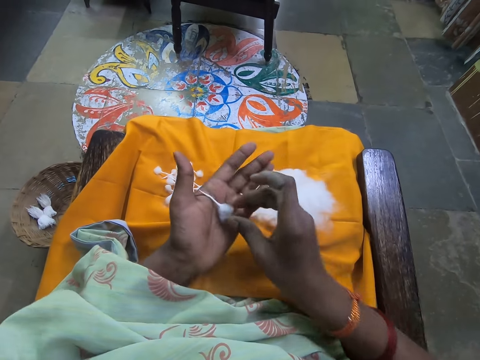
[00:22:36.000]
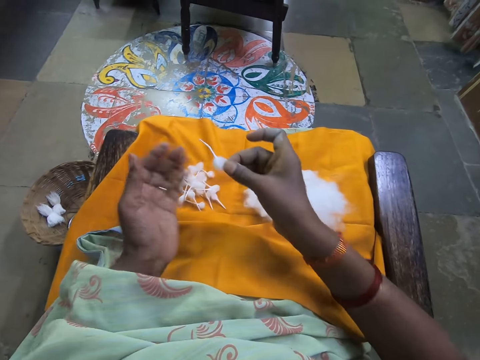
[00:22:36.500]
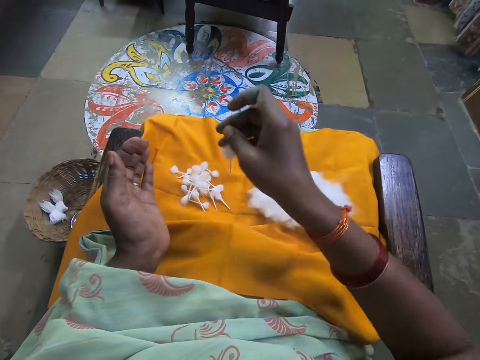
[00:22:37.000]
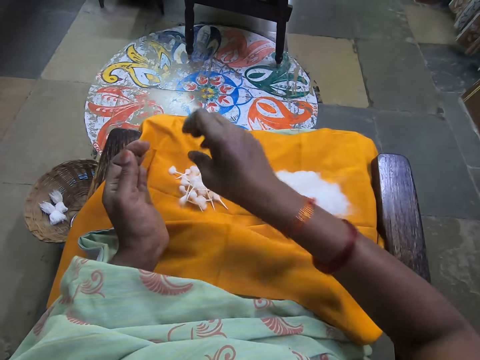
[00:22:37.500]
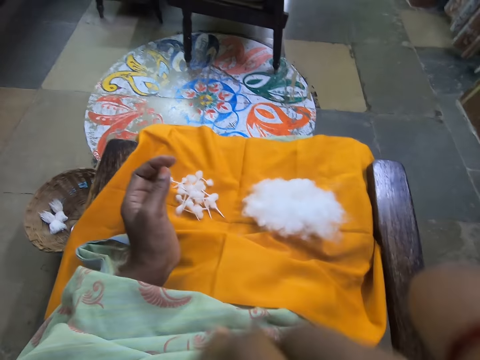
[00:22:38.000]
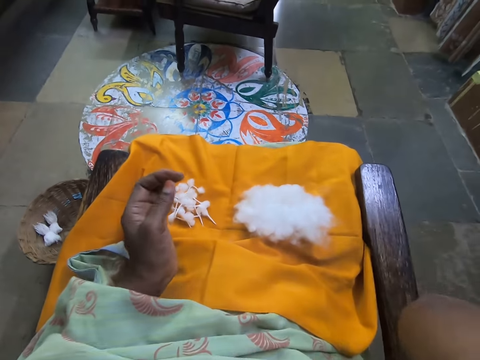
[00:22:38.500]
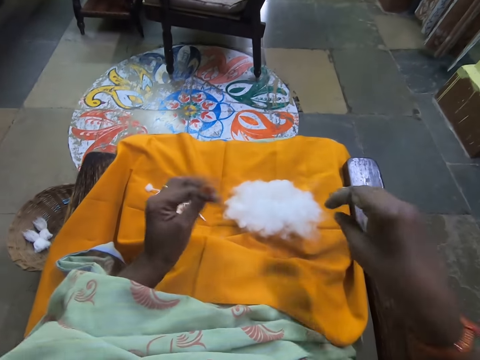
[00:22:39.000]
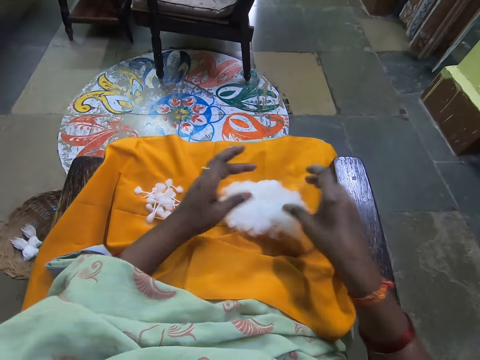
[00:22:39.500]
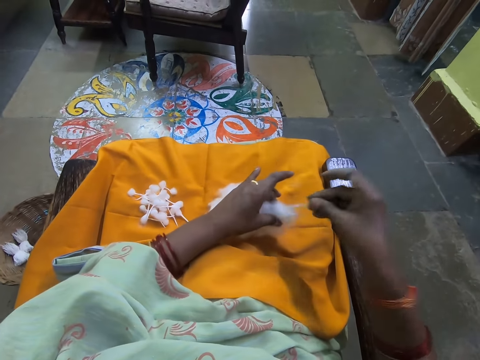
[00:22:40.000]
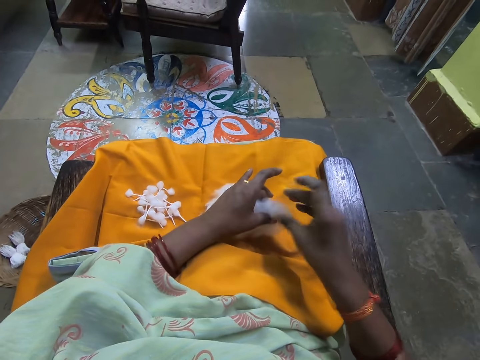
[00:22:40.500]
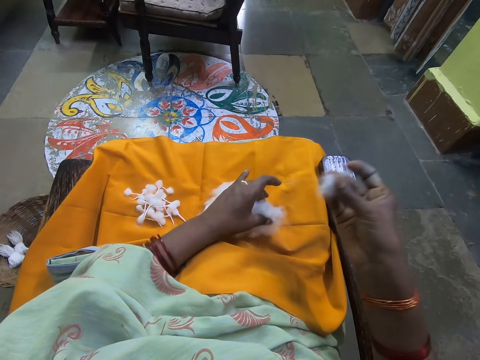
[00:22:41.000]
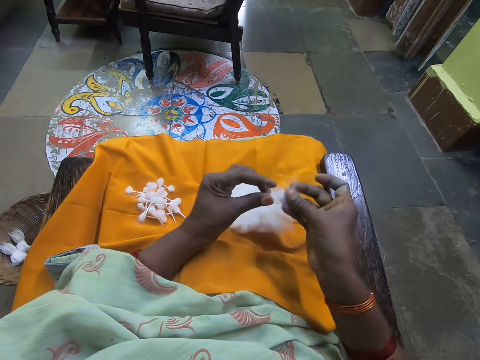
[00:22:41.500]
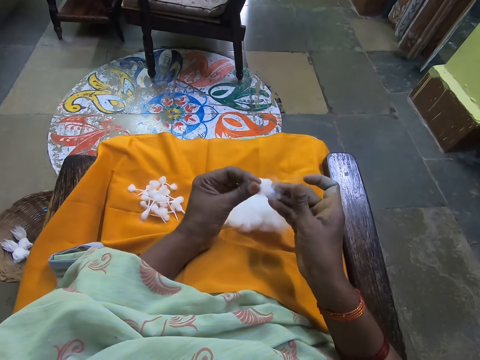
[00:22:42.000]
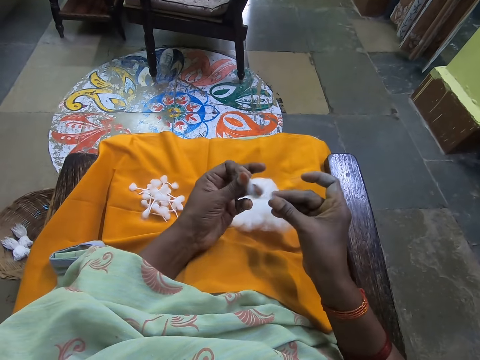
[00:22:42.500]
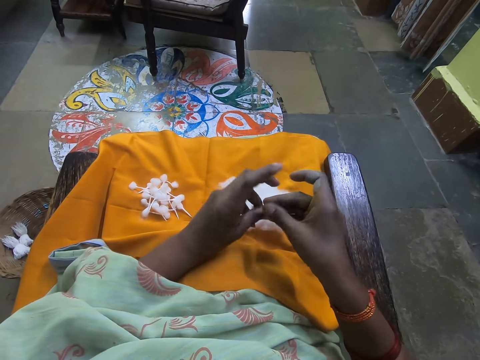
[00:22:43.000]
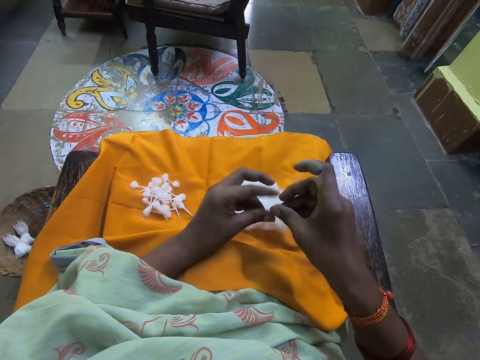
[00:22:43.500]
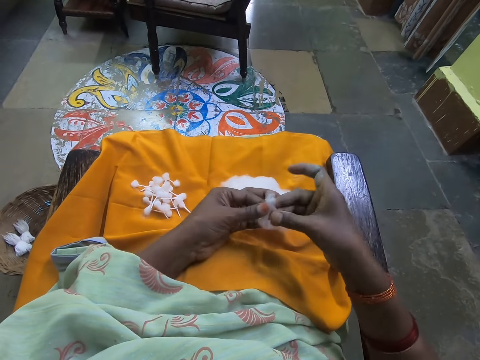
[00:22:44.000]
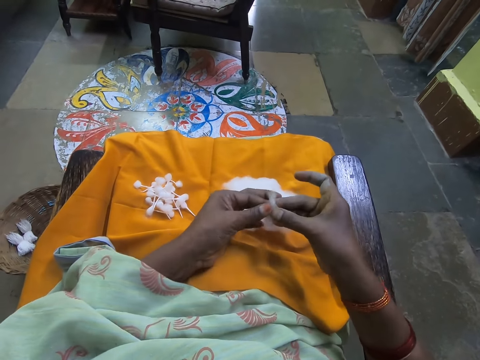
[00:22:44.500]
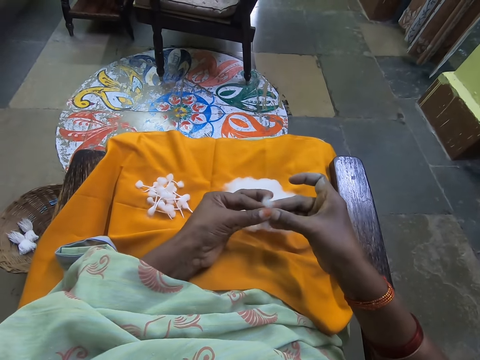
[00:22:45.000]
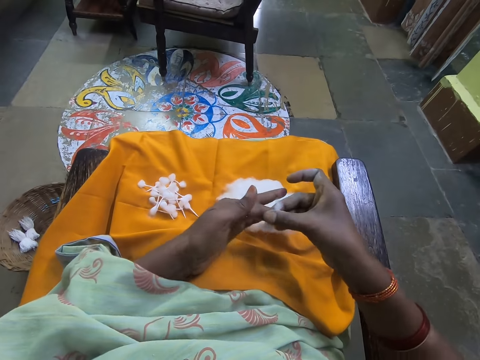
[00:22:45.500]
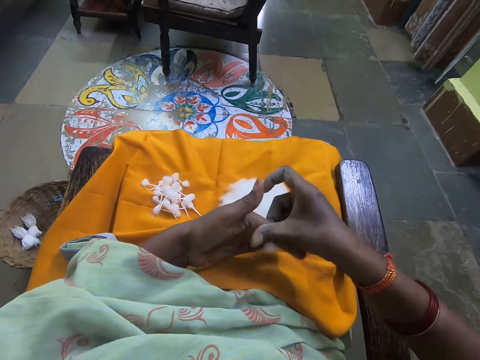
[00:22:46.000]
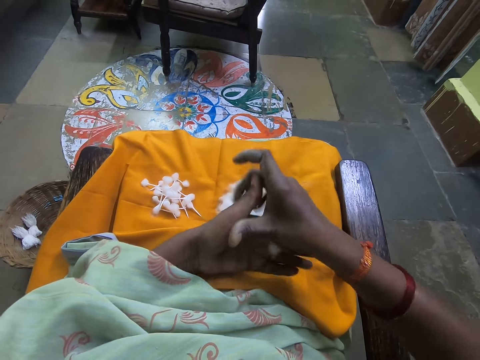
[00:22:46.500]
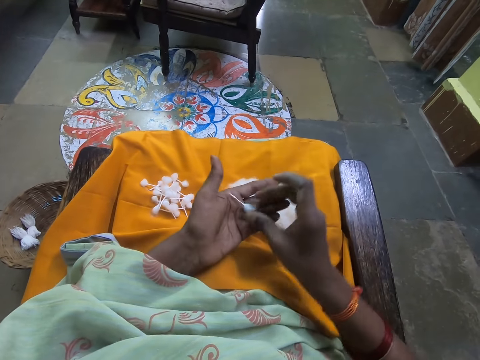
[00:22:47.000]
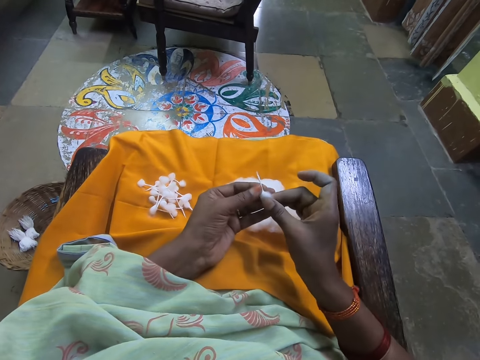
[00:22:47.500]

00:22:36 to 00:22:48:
The camera wearer picks the cotton wick from her left hand with her right hand. She places the cotton on the other hand. She places the cotton wick on her laps with her right hand. She does something with her hands. She places her left hand on the ball of cotton wool on her laps. She picks some cotton wool from the ball of cotton wool on her laps with her right hand. She pinches the cotton with her hands. She rolls the cotton wool with both hands. She places the cotton on the other hand. She folds the cotton with both hands. She rolls the cotton with her hands.

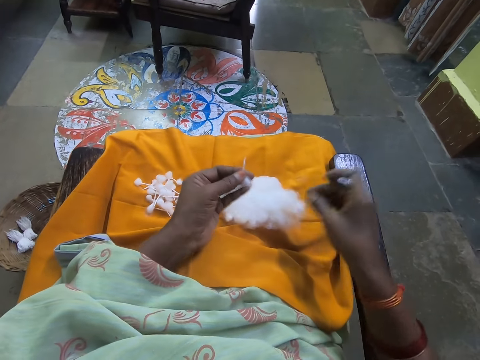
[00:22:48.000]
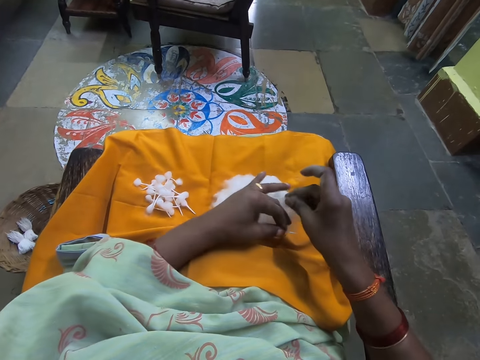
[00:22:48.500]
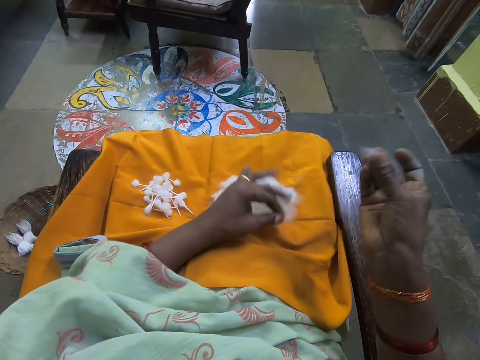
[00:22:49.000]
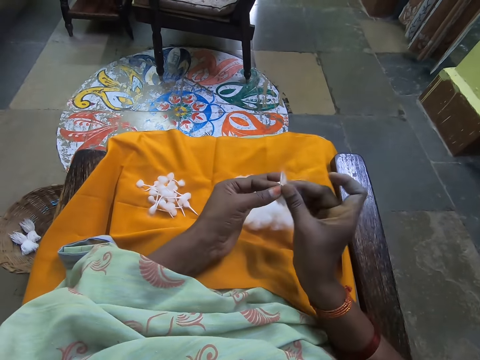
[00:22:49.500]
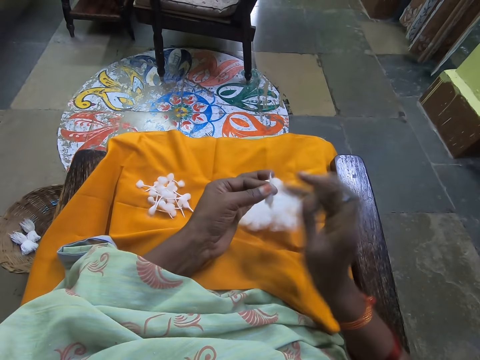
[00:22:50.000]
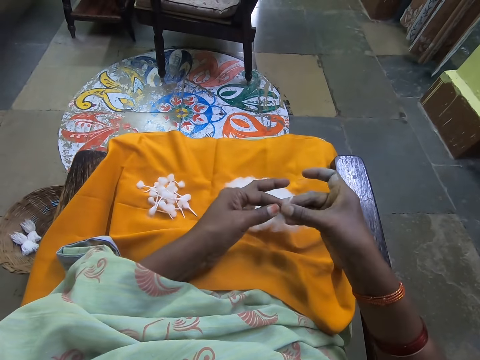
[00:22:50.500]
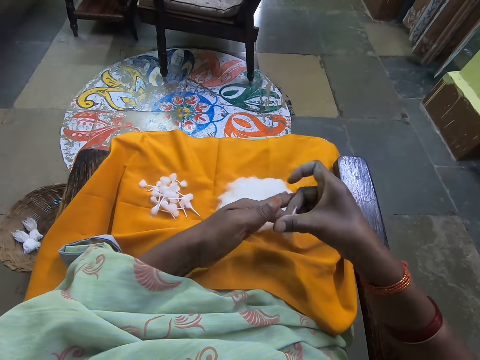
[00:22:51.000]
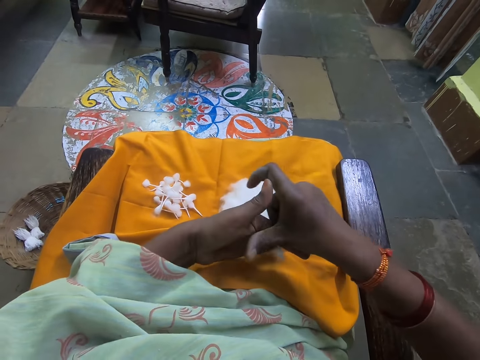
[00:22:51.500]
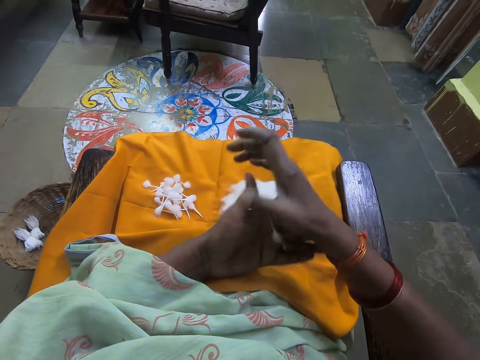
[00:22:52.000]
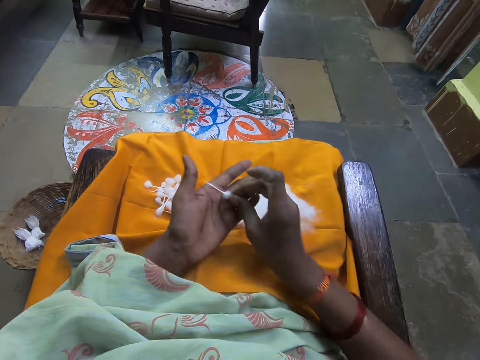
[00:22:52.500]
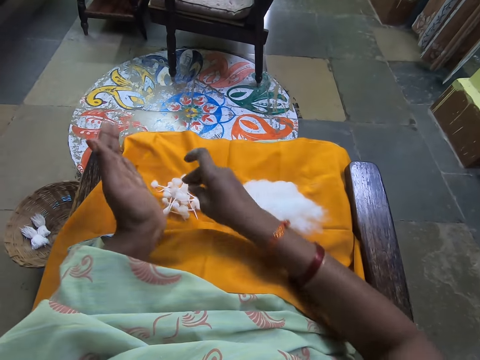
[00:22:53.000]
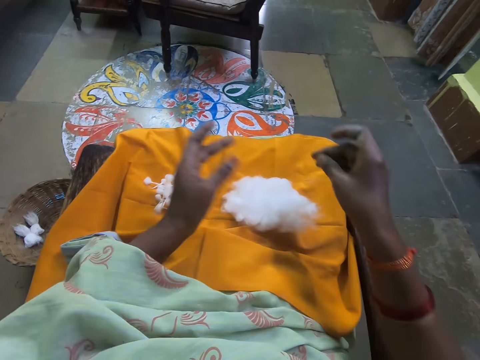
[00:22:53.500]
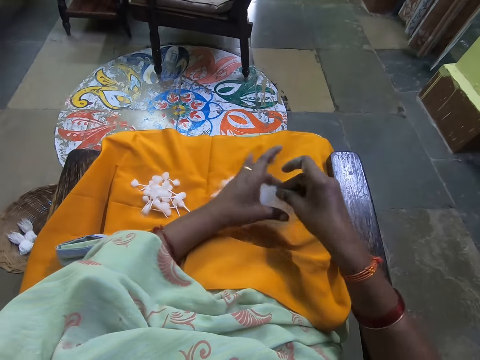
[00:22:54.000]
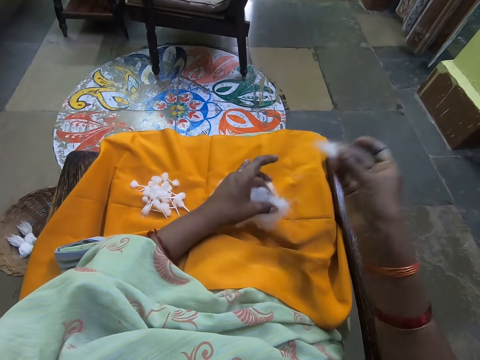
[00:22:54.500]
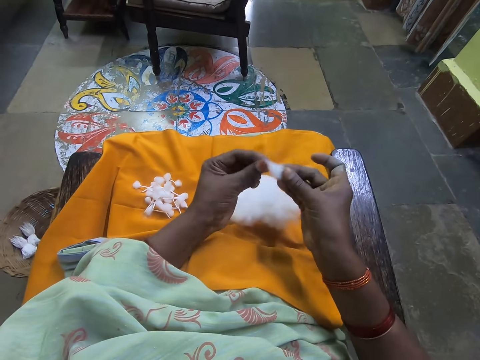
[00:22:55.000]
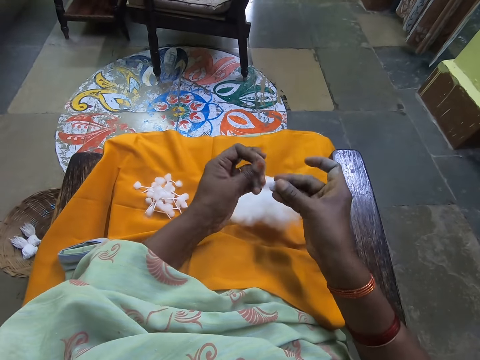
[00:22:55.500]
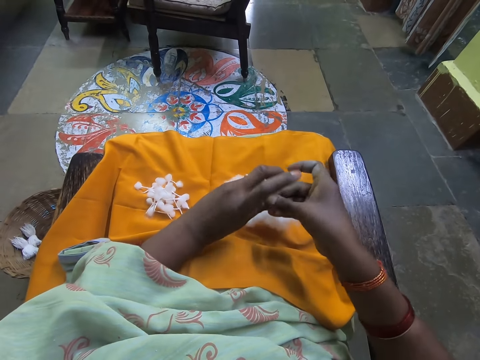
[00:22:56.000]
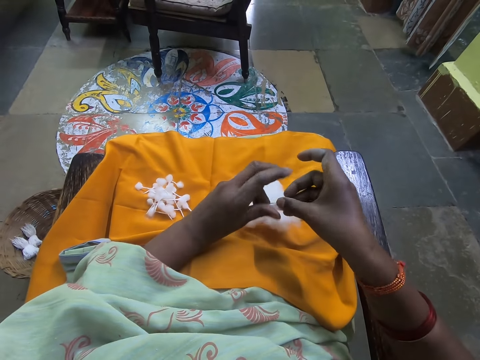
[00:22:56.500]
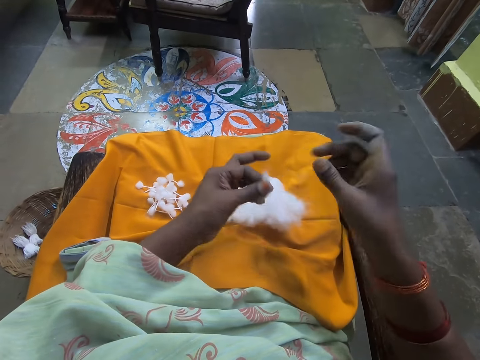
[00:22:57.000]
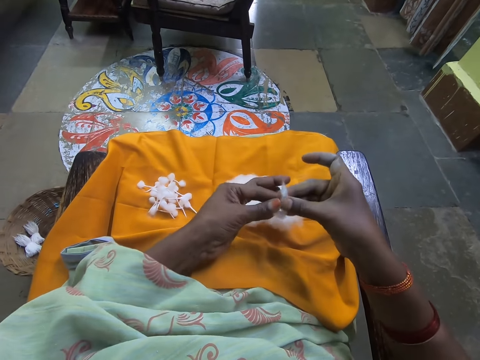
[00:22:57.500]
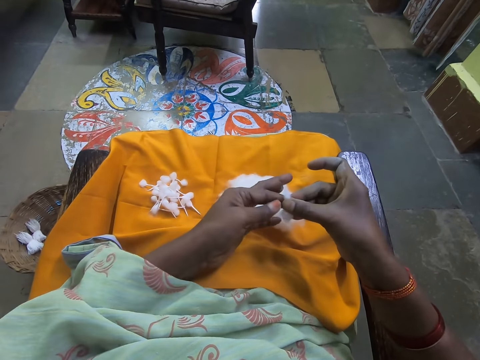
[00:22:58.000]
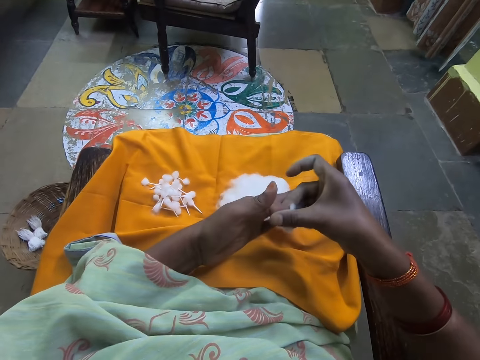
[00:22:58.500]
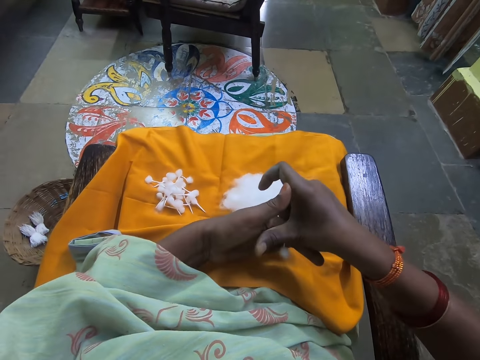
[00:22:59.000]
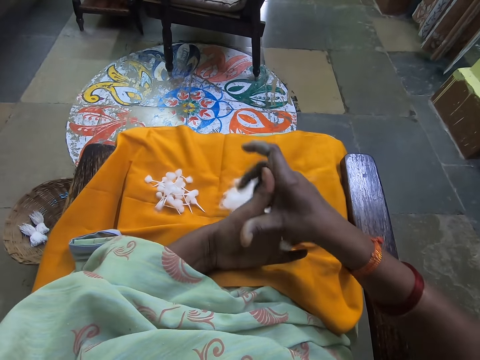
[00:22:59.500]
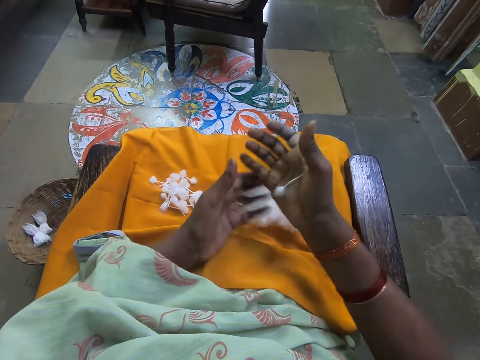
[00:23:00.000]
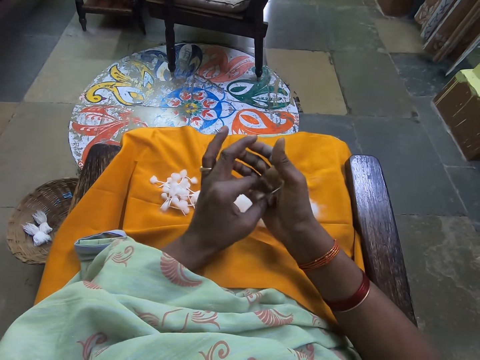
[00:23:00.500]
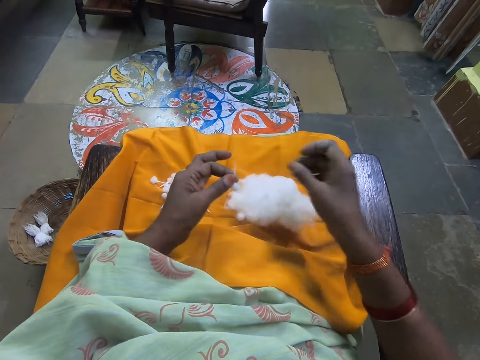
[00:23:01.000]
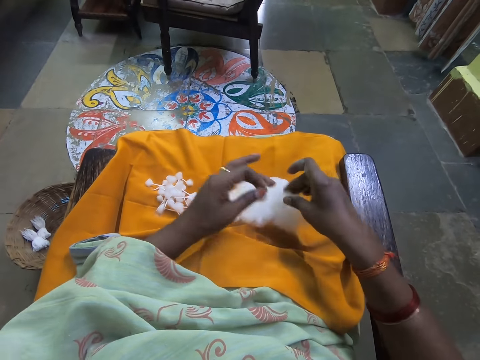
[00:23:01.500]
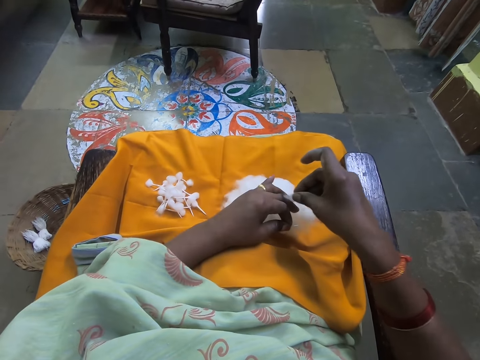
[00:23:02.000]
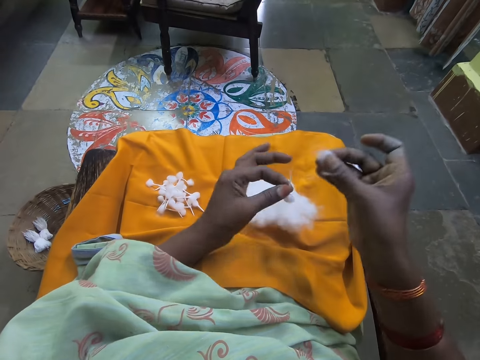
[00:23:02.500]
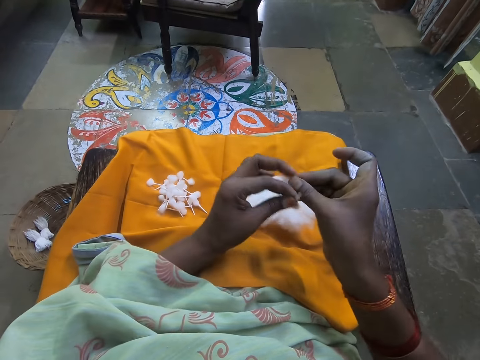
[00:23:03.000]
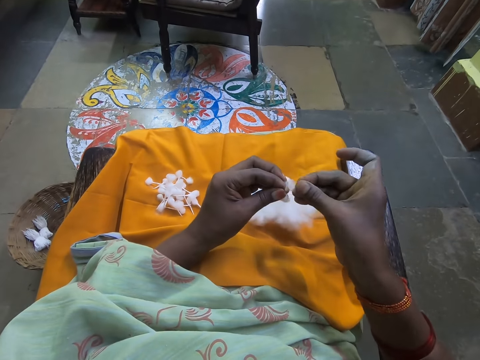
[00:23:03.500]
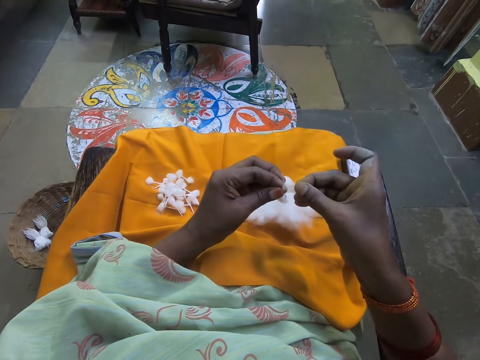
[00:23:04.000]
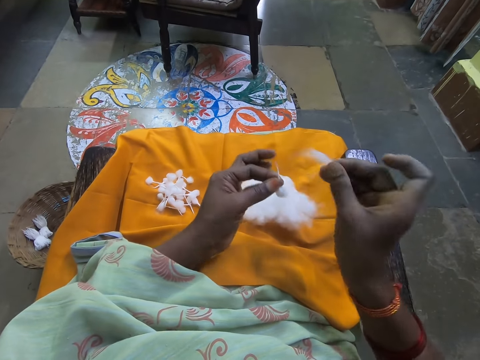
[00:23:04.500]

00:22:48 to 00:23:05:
The camera wearer places cotton on the other hand. She picks cotton from the ball of cotton on her legs with her right hand. She pinches the cotton with her hands. She places the cotton on the cotton. She rolls the cotton with her hands. She places the cotton on her legs with her right hand. She places the cotton on the other hand. She picks cotton from the ball of cotton on her legs with her right hand. She pinches the cotton with her hands. She rolls the cotton with her hands. She aligns the cotton with both hands. She folds the cotton with both hands. She rolls the cotton with her hands. She holds the cotton with her left hand. She places the cotton on the other hand. She picks cotton from the ball of cotton on her legs with her right hand. She pinches the cotton with her hands. She aligns the cotton with both hands.
